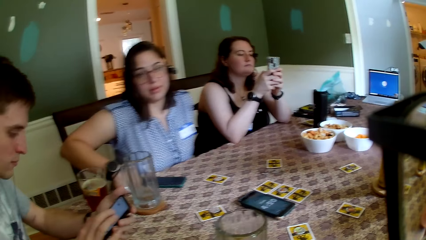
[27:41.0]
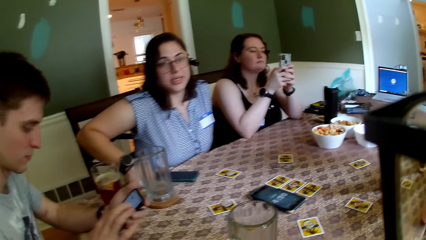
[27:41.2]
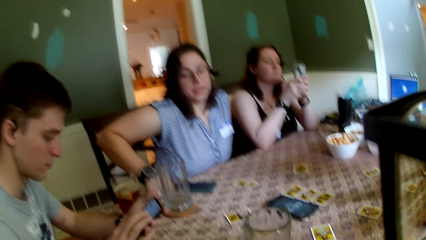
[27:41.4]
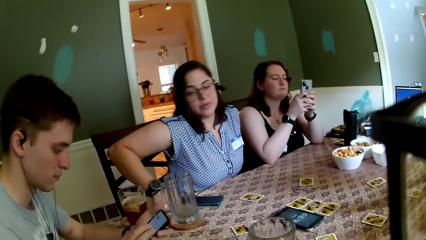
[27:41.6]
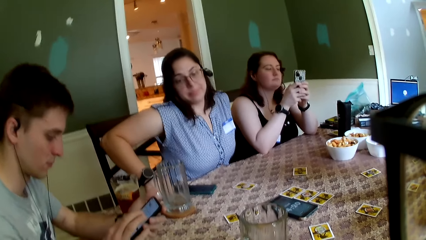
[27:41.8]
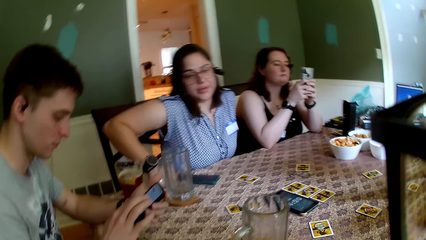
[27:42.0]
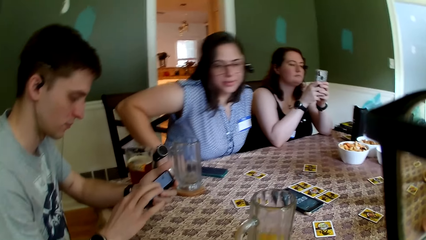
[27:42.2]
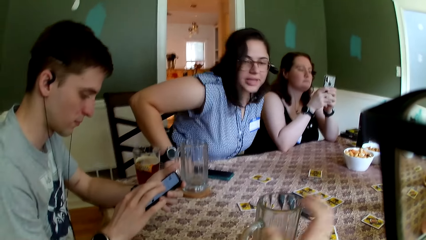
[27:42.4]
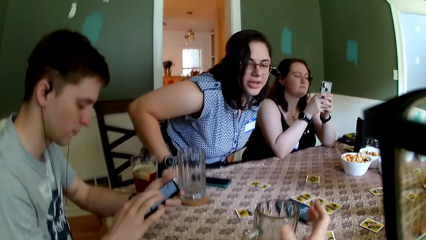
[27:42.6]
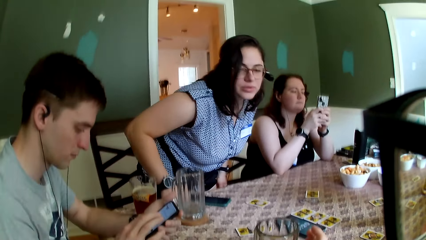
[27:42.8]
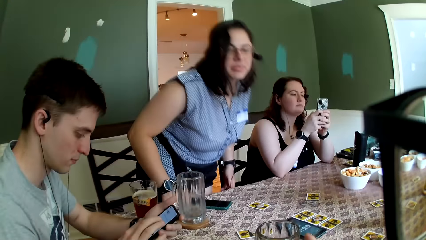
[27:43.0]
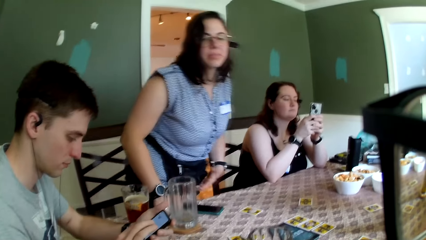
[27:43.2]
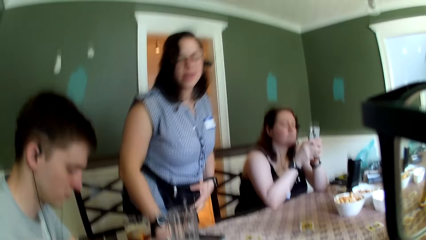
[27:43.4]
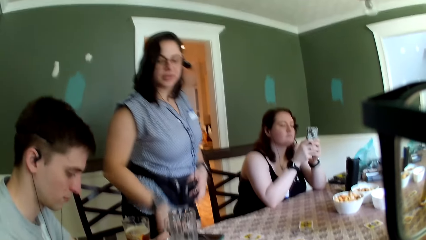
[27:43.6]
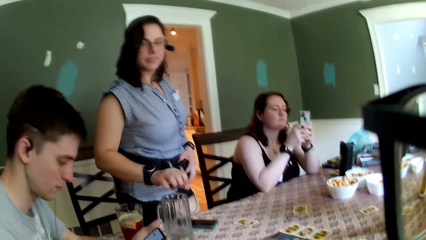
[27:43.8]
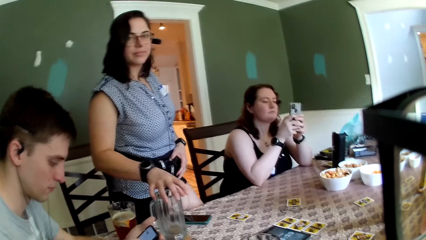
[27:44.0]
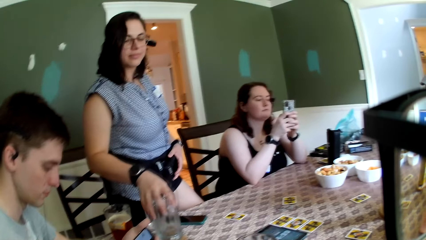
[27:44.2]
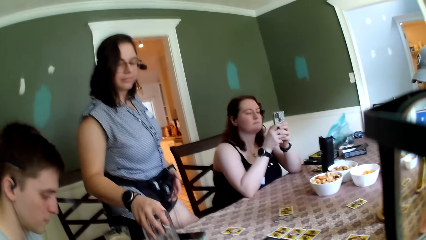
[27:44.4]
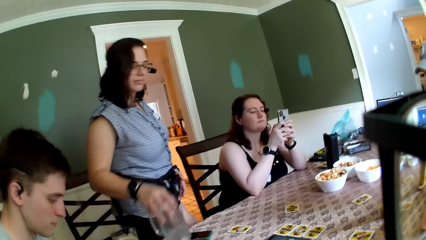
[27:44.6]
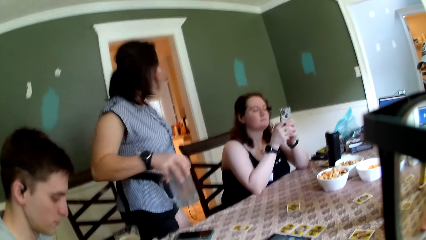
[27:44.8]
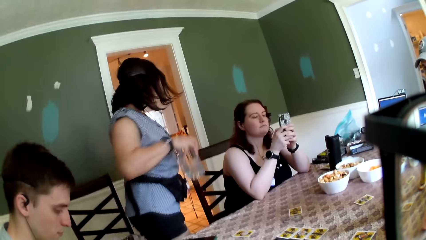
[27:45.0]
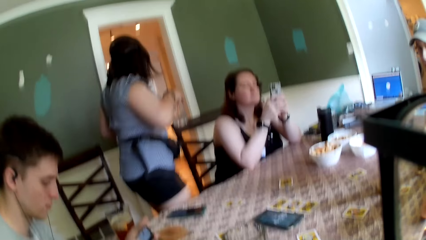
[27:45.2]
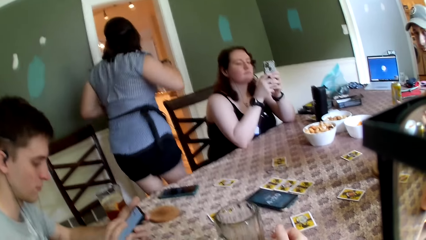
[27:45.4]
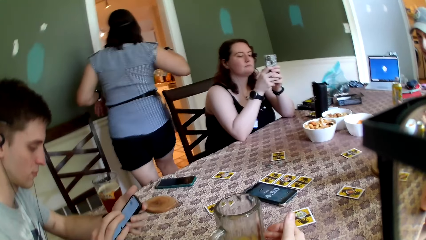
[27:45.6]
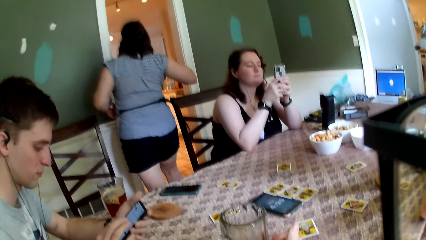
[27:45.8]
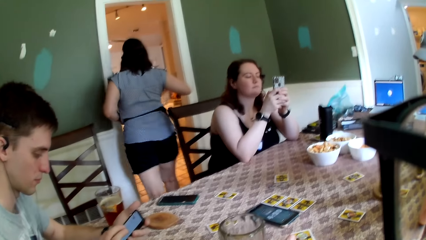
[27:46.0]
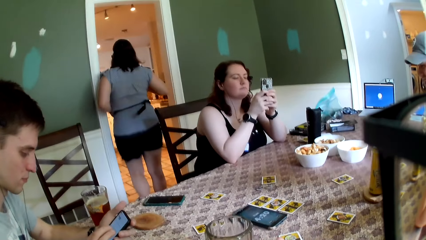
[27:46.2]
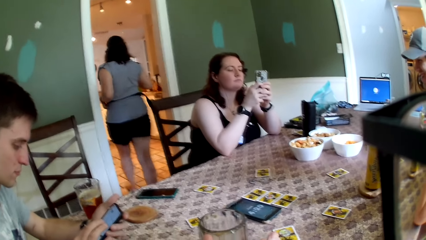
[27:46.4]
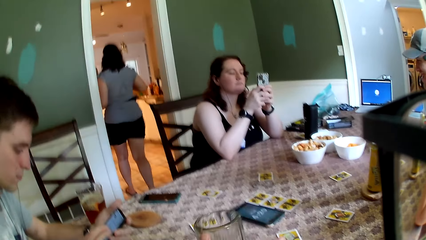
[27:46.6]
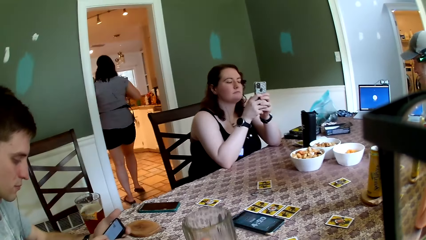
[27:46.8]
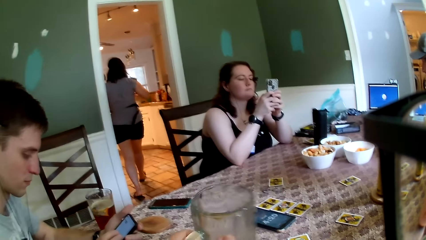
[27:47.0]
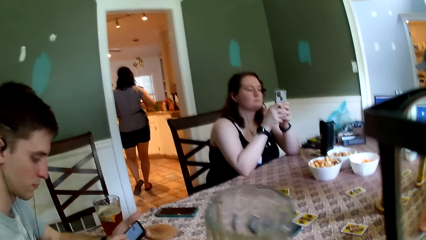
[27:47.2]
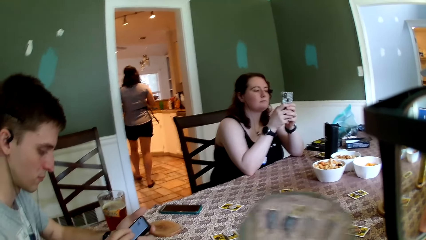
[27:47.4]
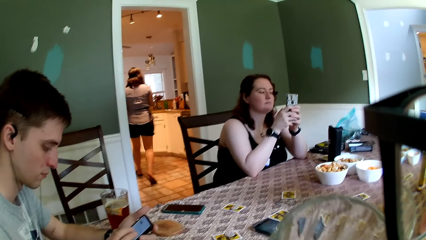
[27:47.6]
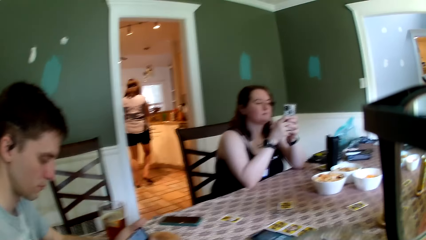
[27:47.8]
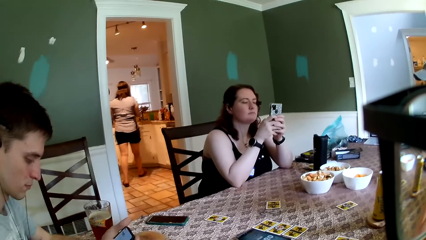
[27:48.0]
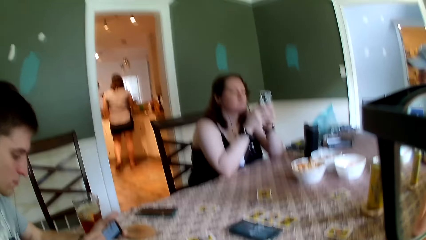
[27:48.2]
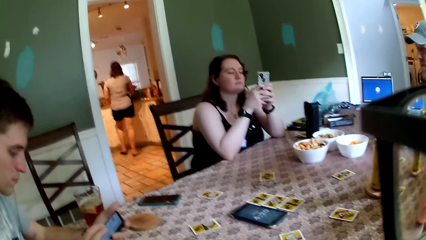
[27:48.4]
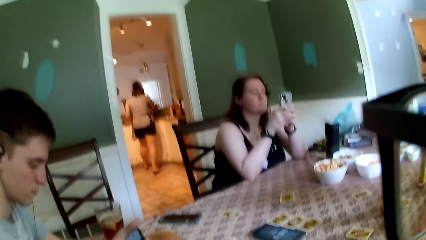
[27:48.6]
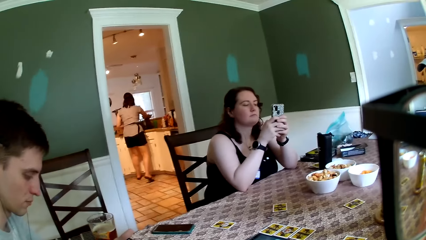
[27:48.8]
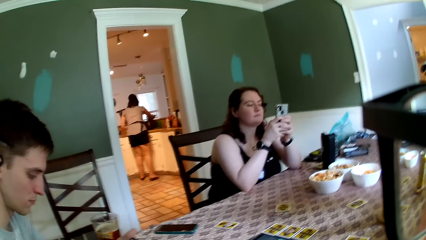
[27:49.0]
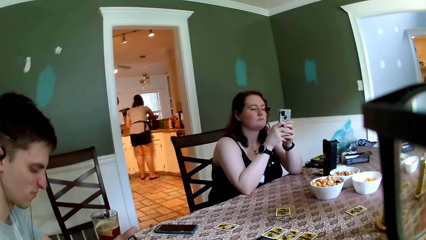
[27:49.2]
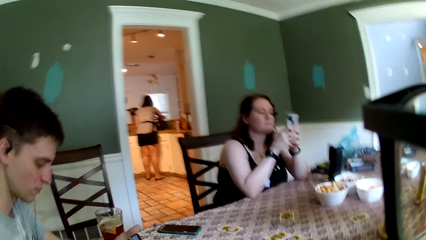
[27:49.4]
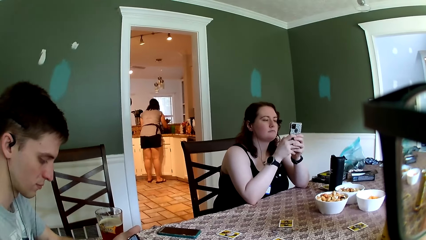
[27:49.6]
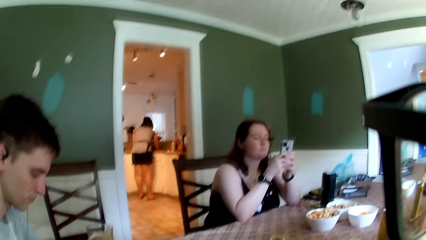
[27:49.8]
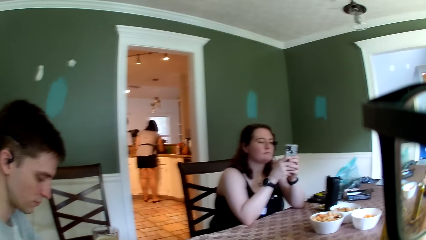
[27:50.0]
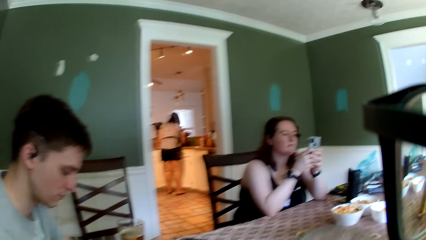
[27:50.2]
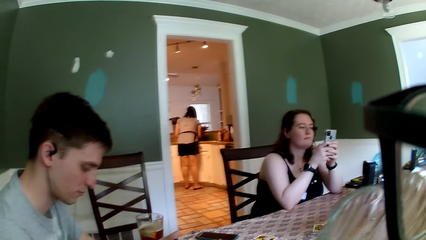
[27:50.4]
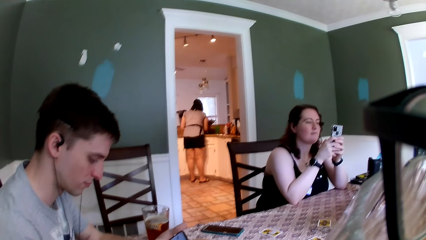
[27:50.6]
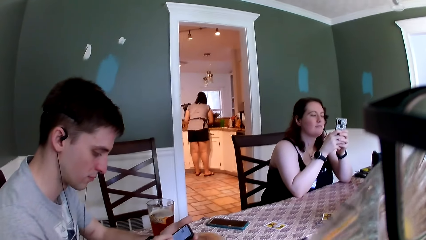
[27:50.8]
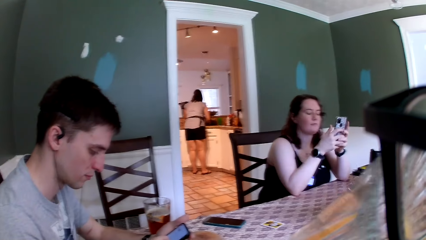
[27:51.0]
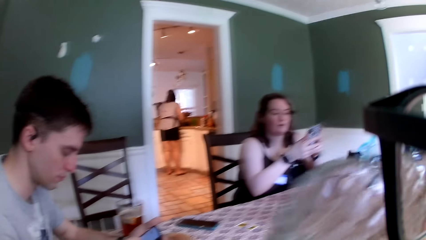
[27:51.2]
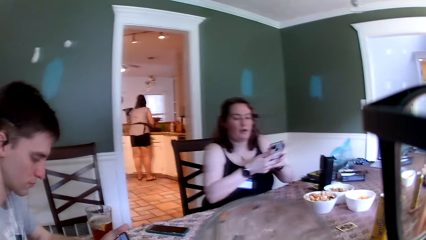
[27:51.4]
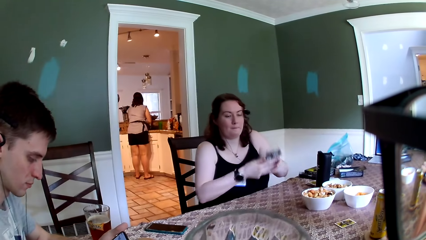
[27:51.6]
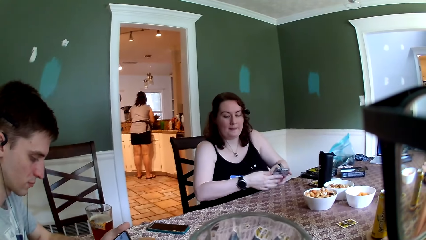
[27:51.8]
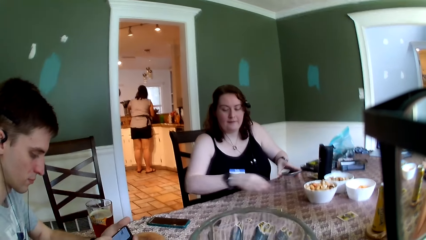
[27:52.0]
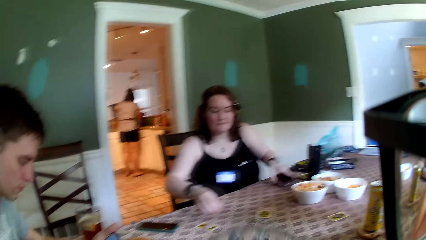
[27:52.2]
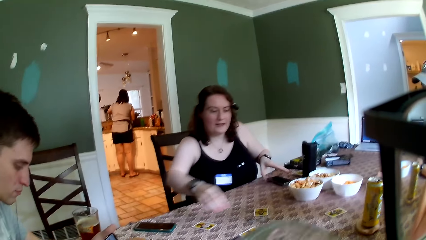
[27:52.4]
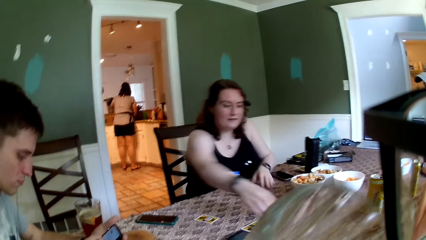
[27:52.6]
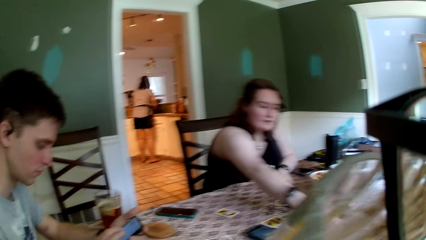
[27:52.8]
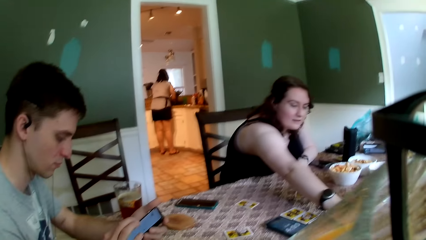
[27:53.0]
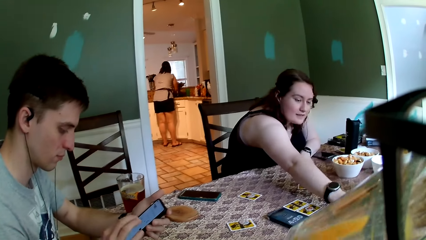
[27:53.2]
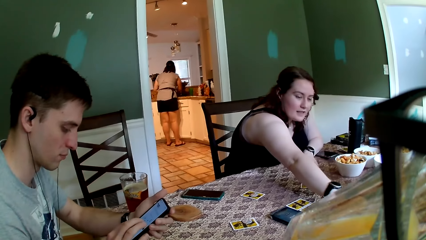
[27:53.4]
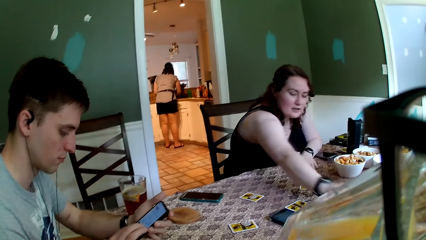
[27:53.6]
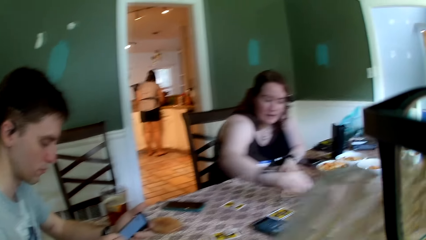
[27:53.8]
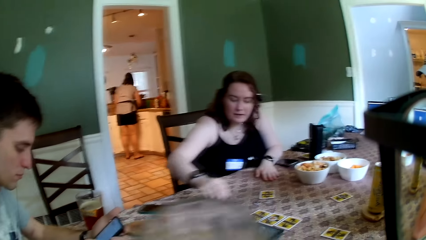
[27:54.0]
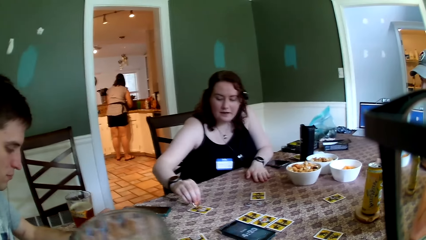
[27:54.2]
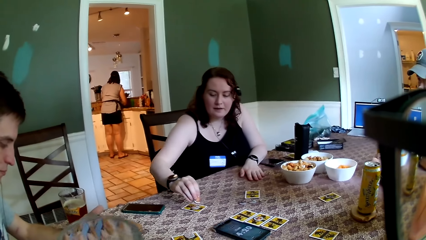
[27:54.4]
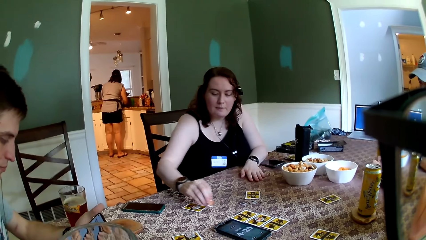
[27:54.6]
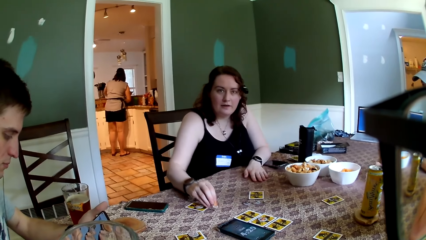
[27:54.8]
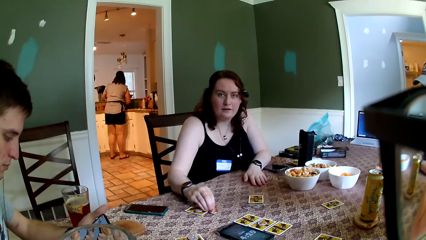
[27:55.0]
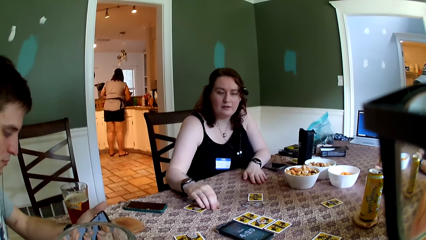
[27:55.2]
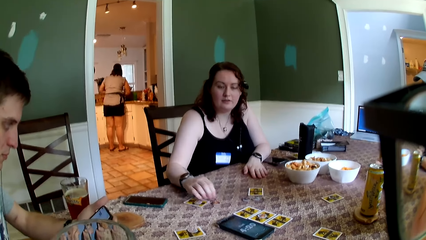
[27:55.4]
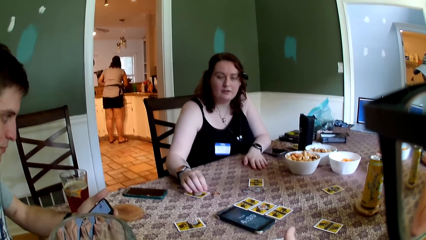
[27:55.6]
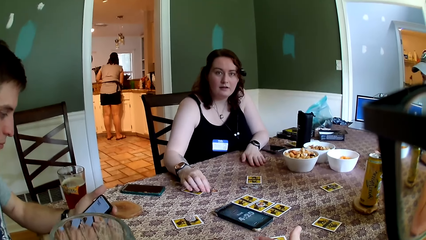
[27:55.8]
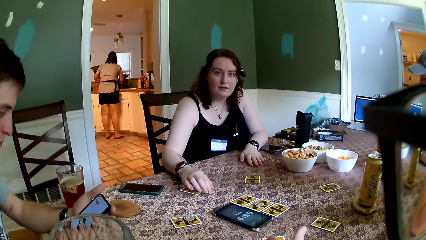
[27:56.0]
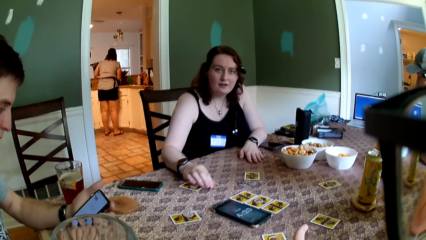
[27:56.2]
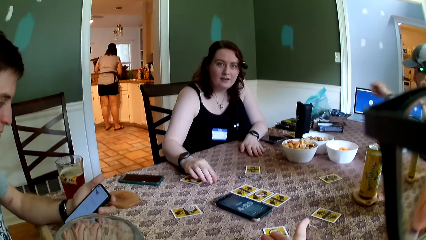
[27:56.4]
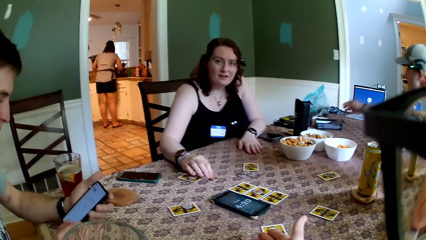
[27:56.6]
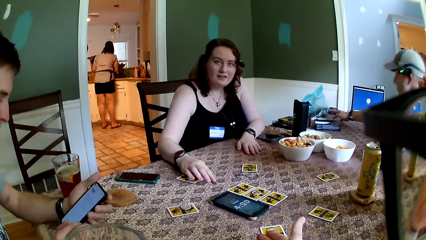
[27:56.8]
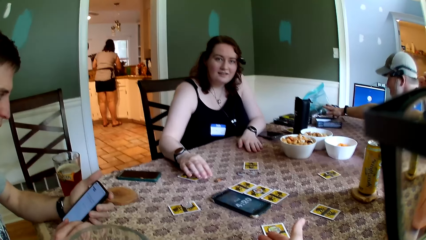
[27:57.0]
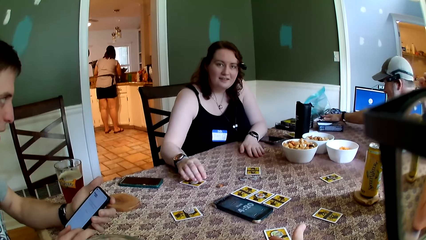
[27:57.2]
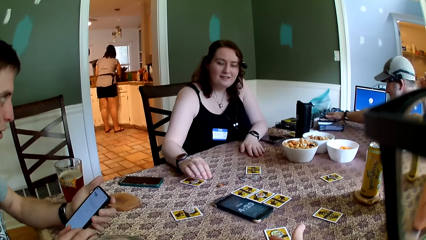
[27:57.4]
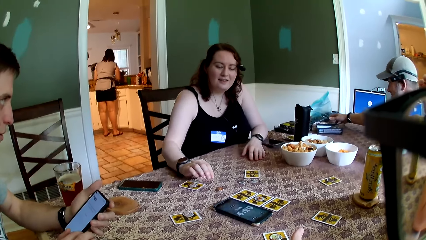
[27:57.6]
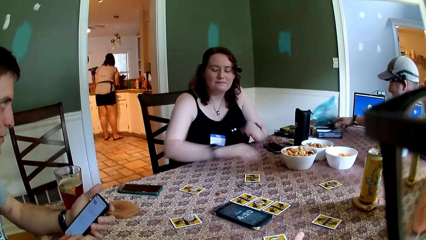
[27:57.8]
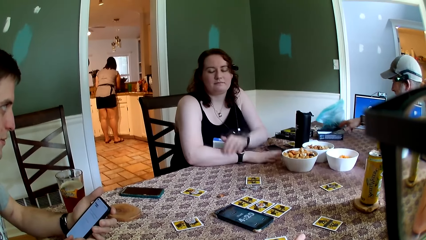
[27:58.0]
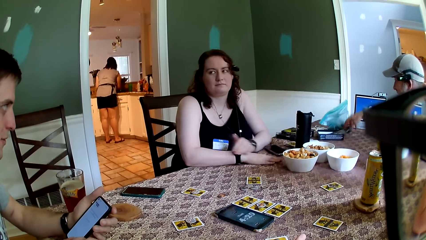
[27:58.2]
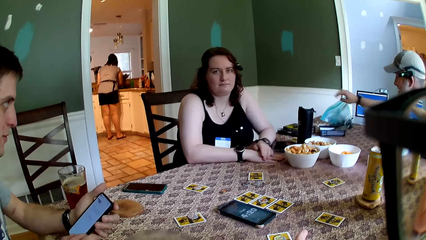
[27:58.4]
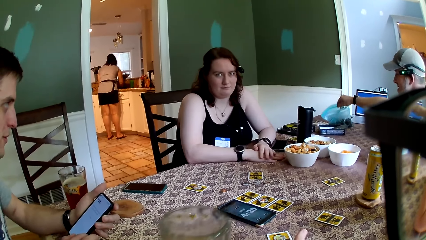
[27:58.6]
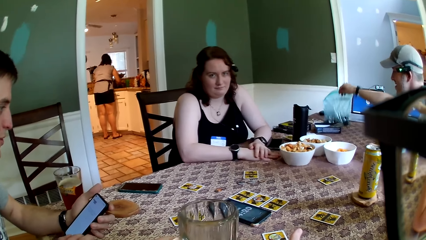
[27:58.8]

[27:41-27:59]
A woman stands up from a chair at the table. She holds her waist pouch with her right hand. She carries the jar from the coaster on the table with her right hand. She walks to a kitchen from the table. The camera wearer carries a glass of juice from the table with his left hand. He sips from the juice in the glass in his left hand. Another woman picks up a token from the table with her right hand. She places the token in her right hand on the table. A man grabs a snack pack from the table with his right hand.
